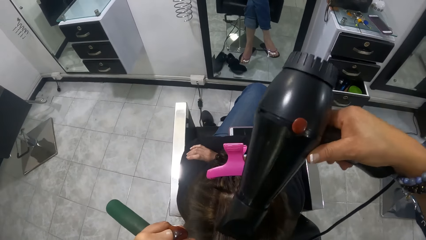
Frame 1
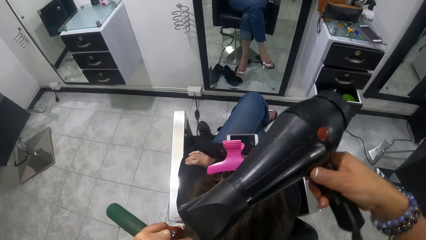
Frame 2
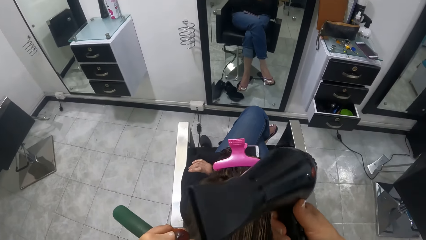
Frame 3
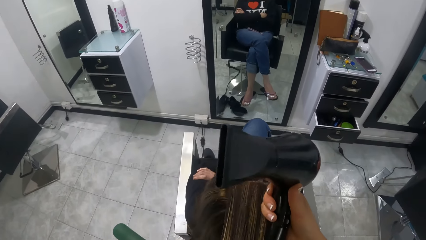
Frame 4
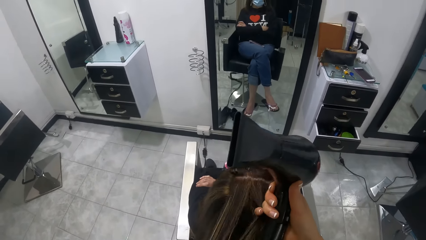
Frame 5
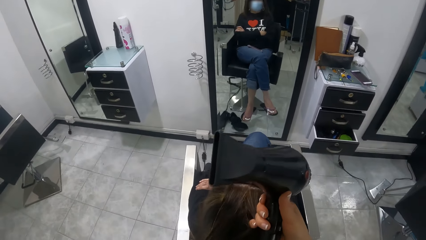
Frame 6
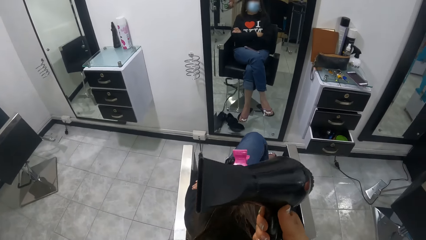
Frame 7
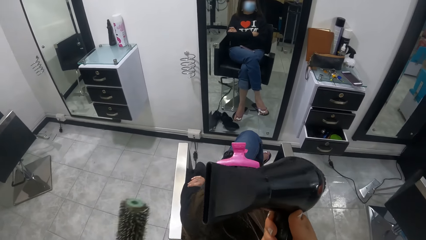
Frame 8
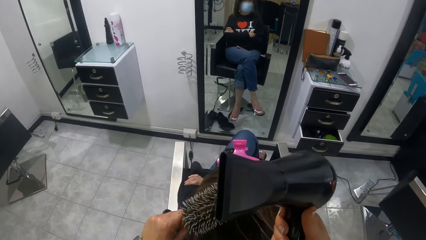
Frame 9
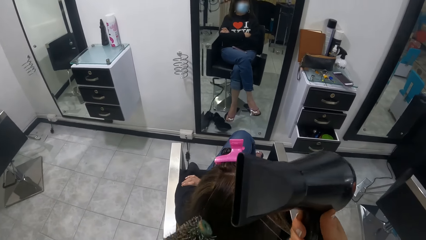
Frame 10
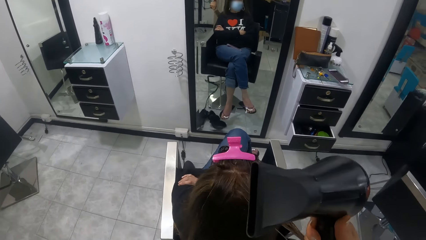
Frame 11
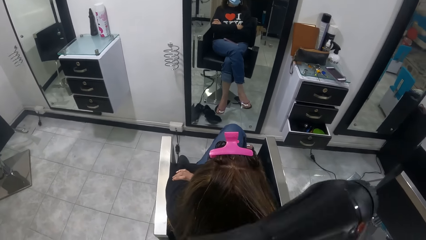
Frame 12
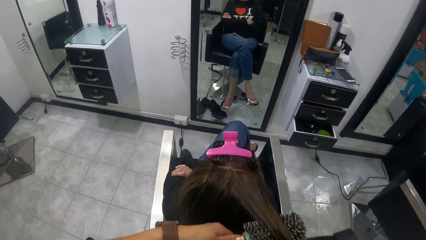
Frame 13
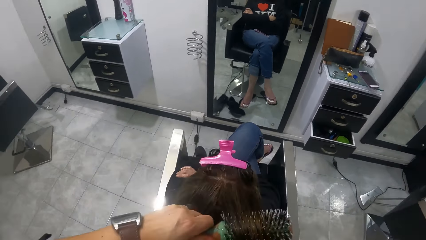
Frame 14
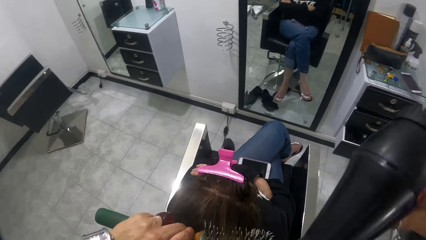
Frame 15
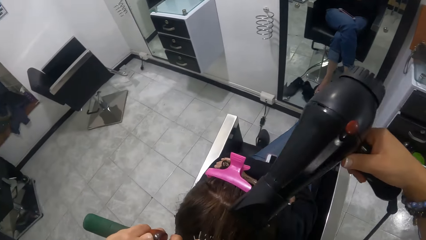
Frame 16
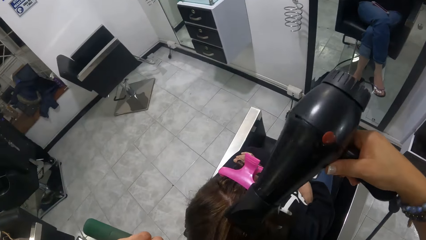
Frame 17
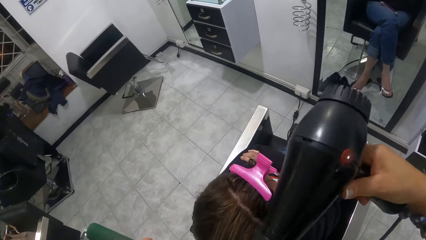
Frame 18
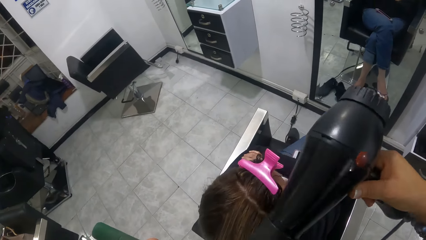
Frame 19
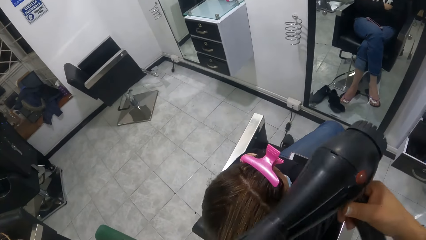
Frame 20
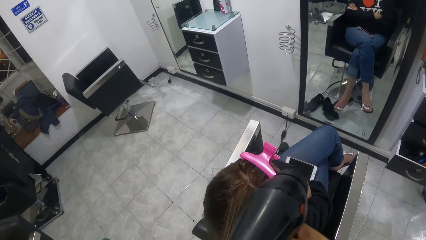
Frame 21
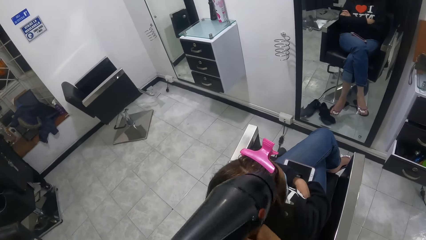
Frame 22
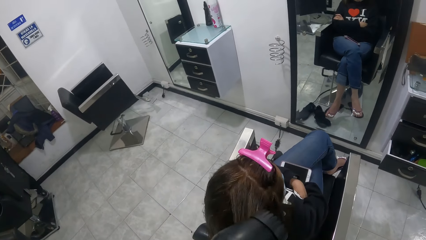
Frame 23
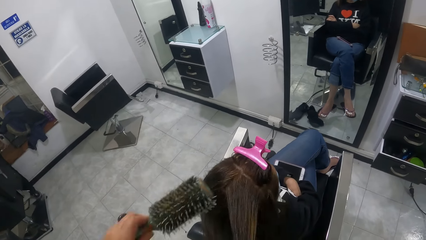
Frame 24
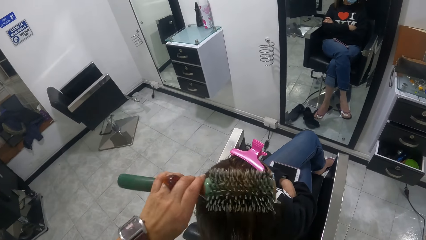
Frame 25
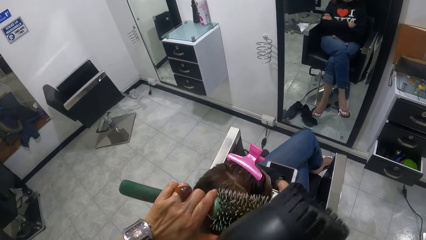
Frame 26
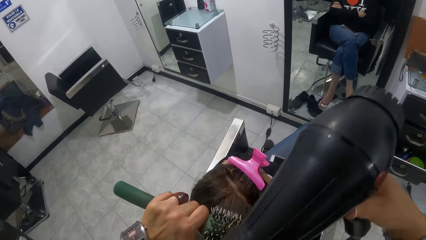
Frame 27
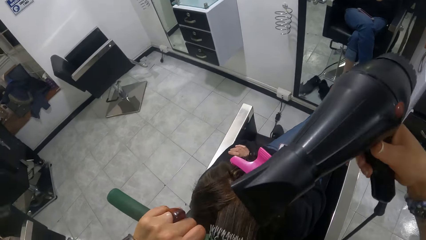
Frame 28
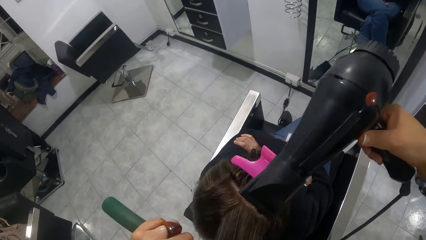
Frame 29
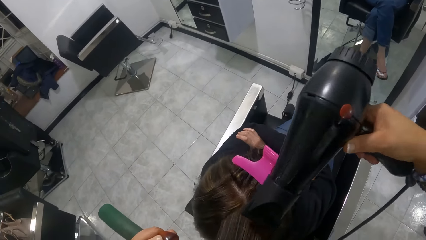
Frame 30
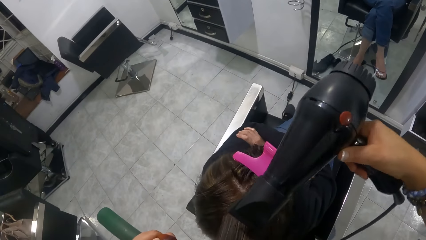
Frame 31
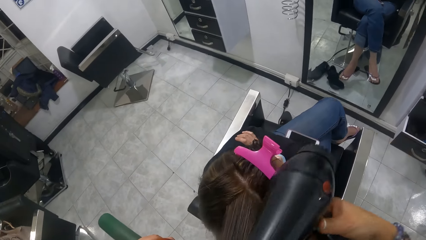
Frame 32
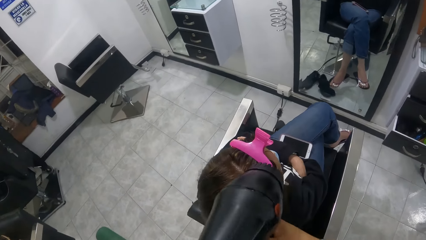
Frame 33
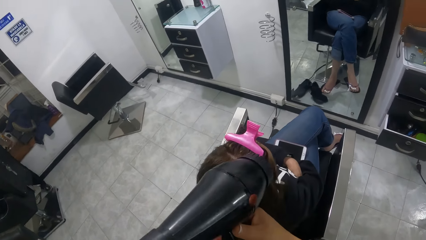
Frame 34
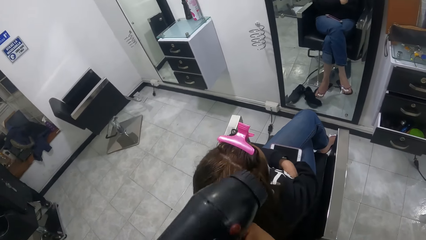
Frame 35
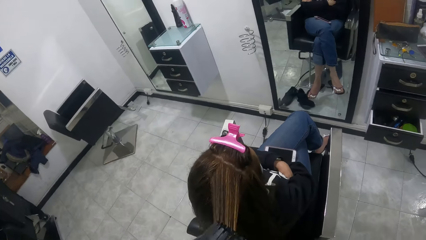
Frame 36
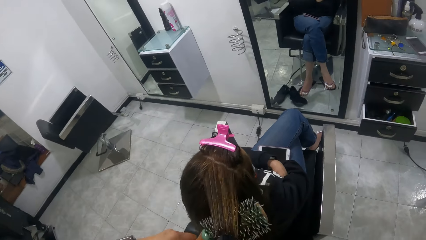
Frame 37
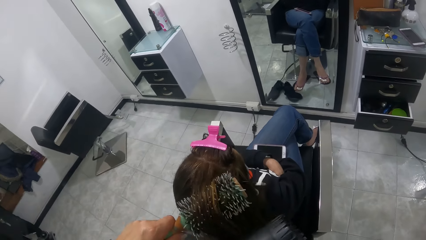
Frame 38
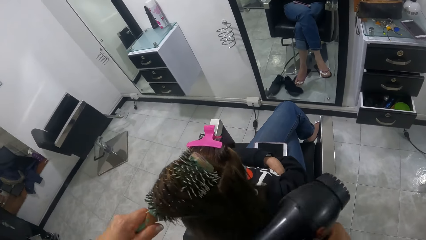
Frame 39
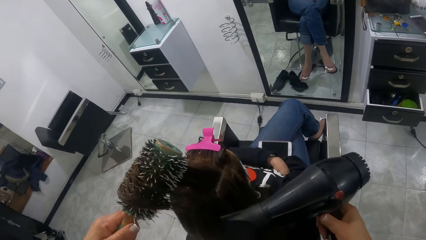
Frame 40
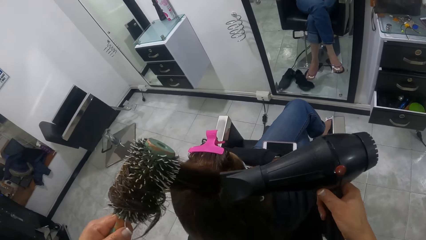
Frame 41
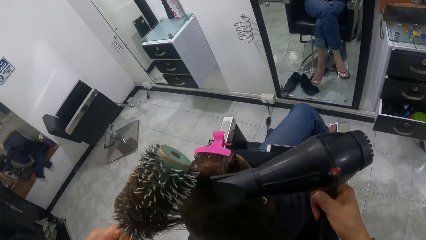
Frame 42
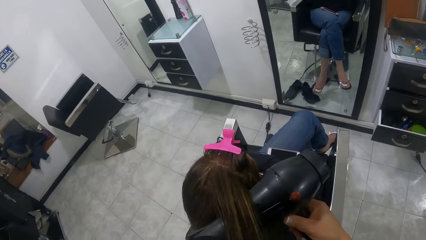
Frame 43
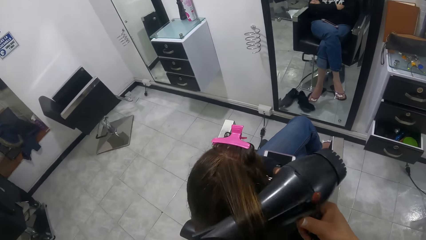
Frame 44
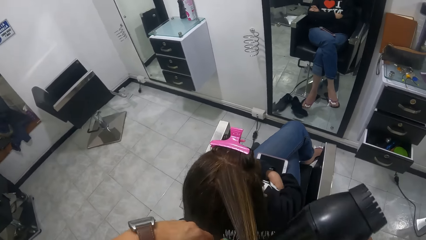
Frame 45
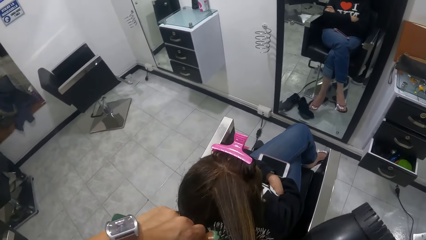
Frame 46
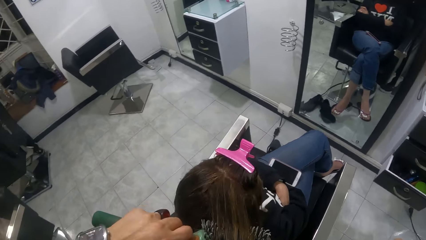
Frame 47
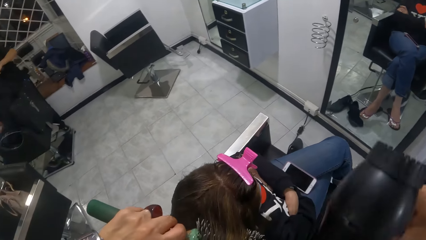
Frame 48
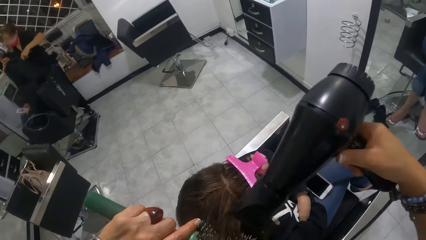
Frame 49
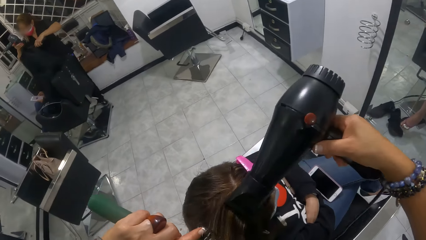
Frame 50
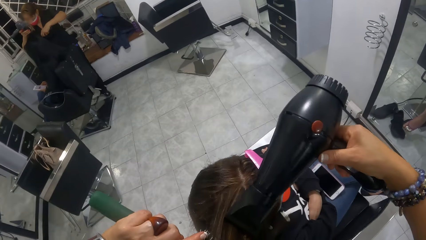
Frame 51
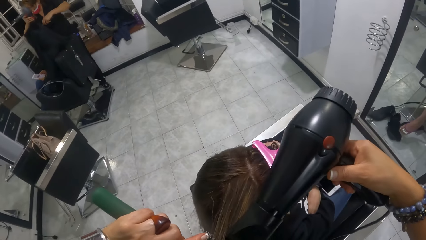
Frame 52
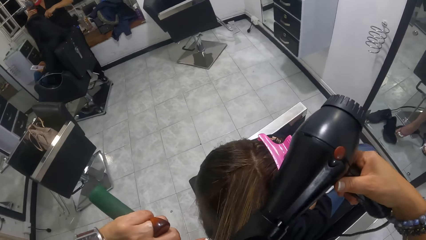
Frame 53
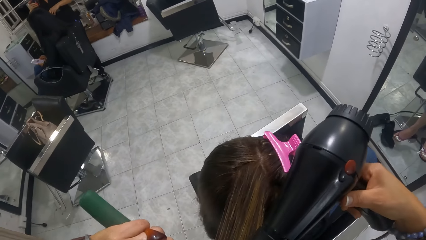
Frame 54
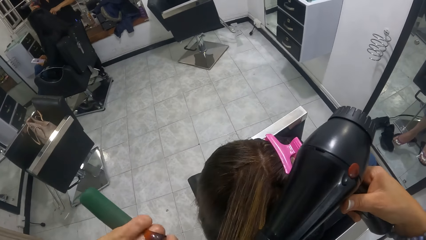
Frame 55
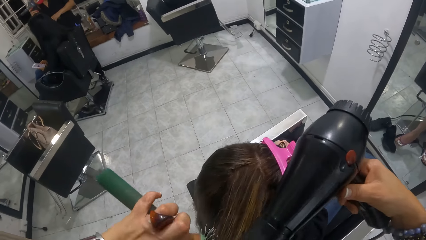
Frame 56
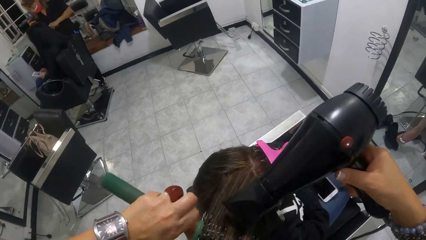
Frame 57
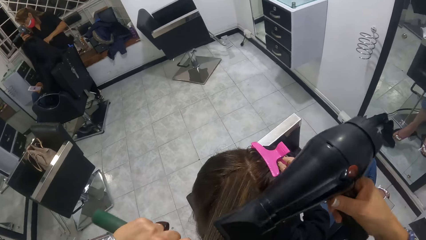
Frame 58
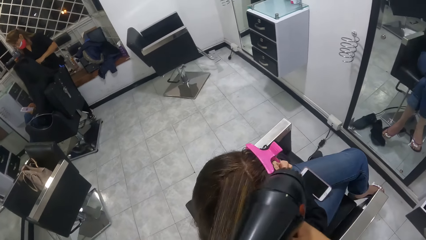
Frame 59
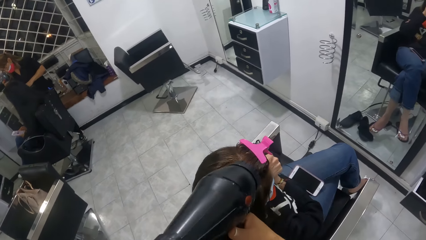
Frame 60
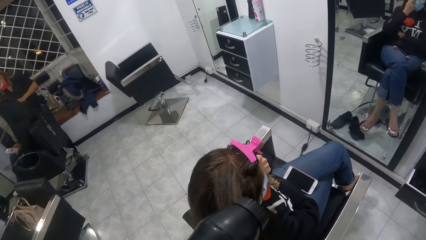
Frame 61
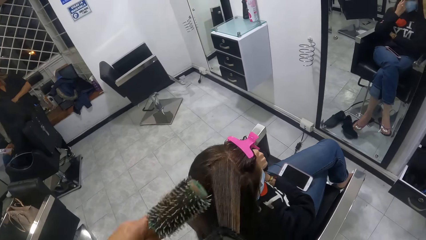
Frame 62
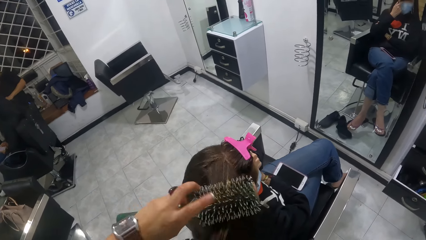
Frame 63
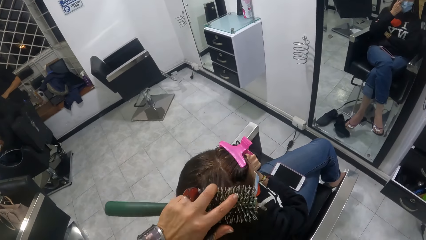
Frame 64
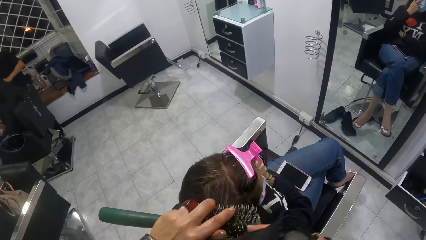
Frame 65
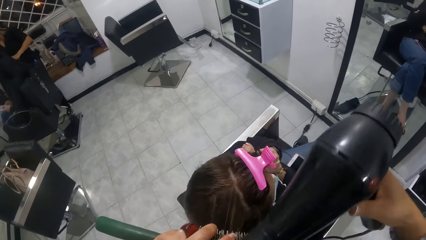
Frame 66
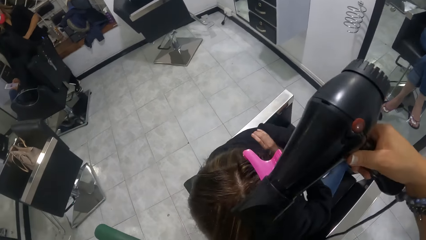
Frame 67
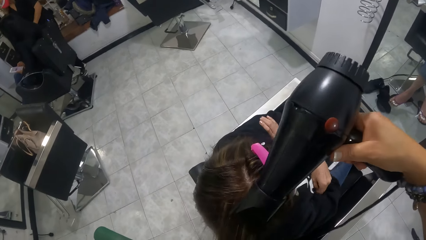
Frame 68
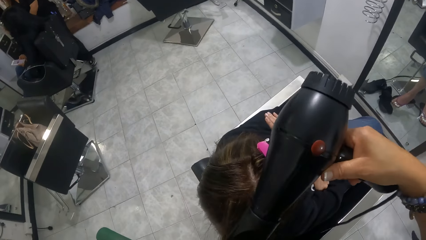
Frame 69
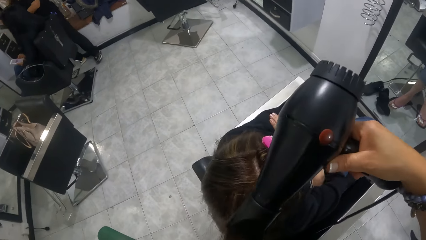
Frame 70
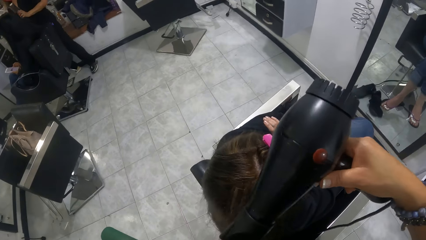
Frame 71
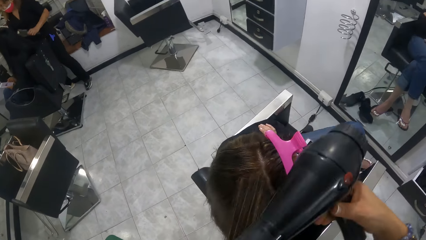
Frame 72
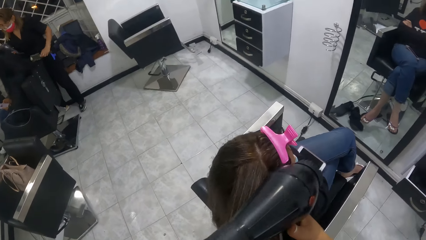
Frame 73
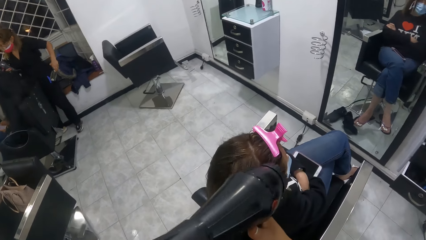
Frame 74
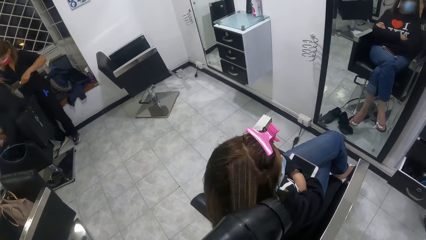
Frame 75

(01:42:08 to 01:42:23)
A man dries a woman's hair with a comb in her left hand and the electric hand drier in her right hand.
